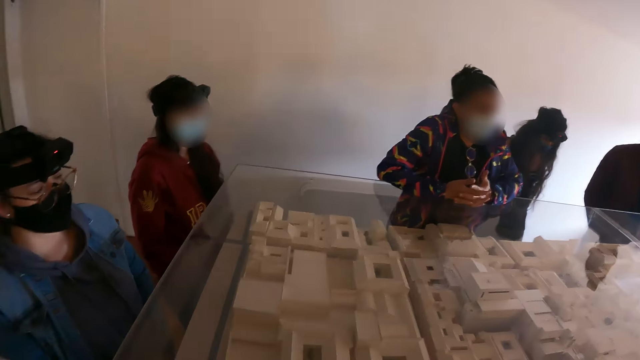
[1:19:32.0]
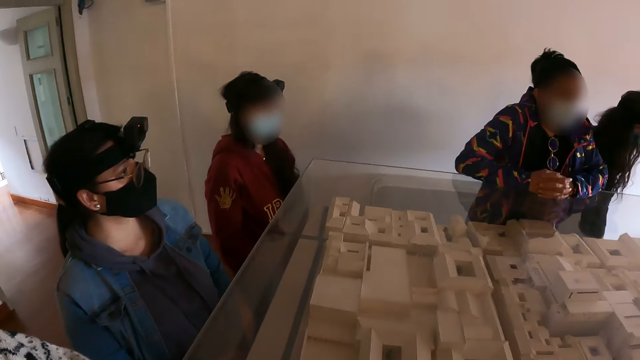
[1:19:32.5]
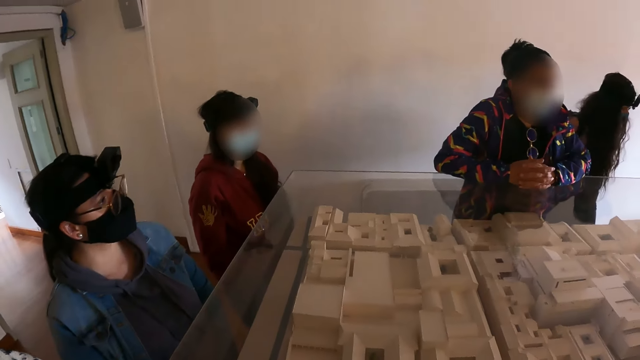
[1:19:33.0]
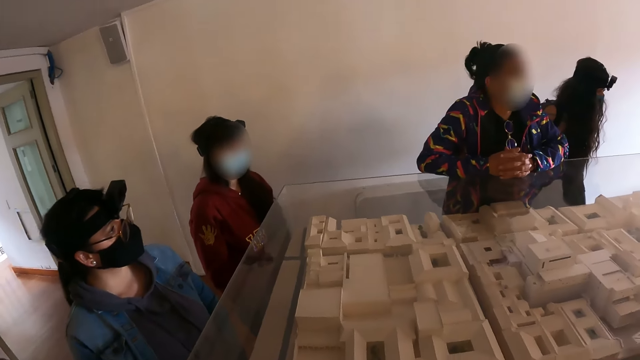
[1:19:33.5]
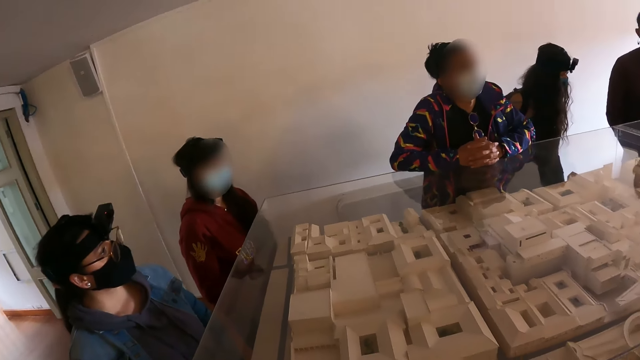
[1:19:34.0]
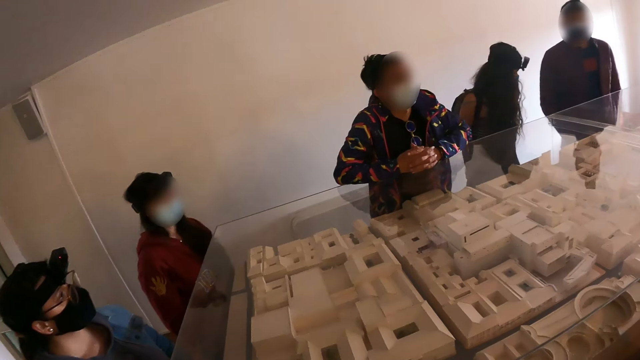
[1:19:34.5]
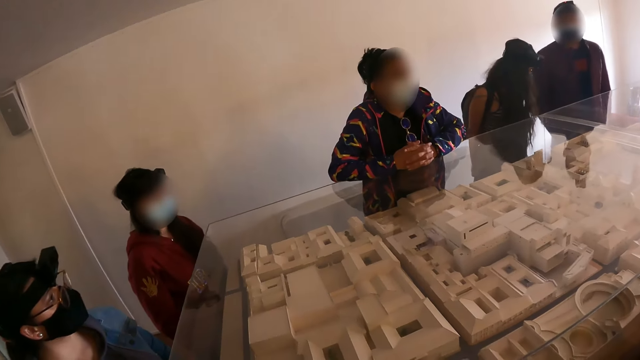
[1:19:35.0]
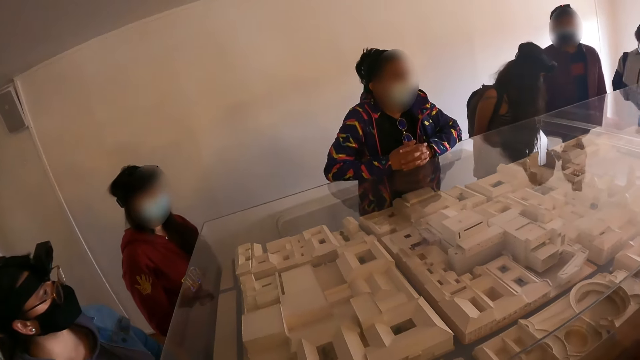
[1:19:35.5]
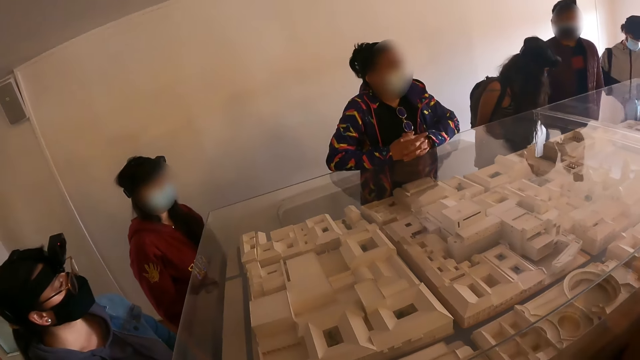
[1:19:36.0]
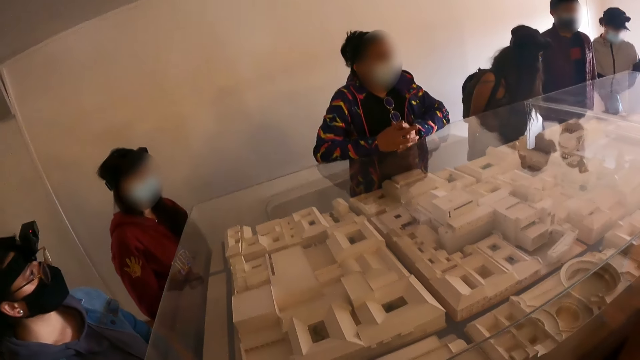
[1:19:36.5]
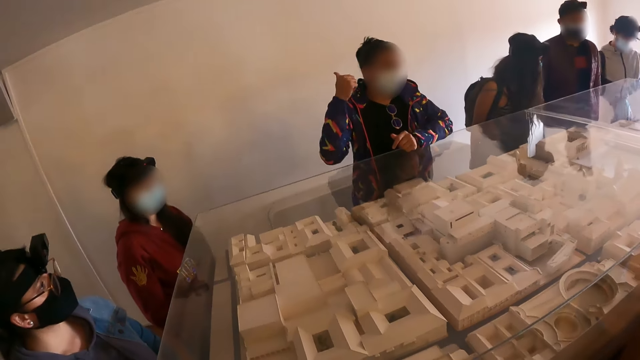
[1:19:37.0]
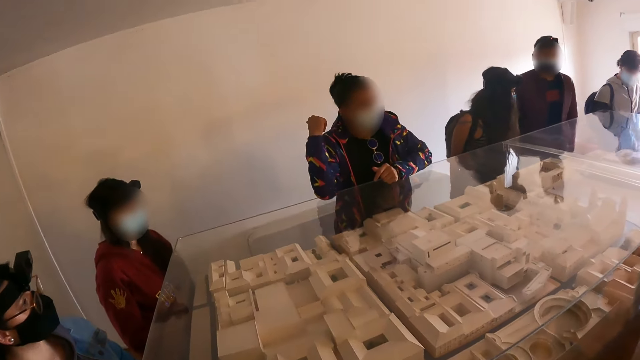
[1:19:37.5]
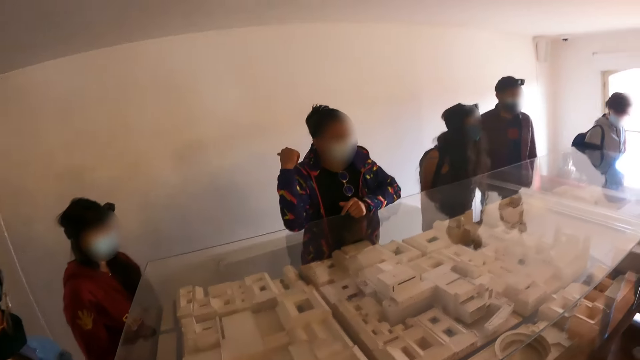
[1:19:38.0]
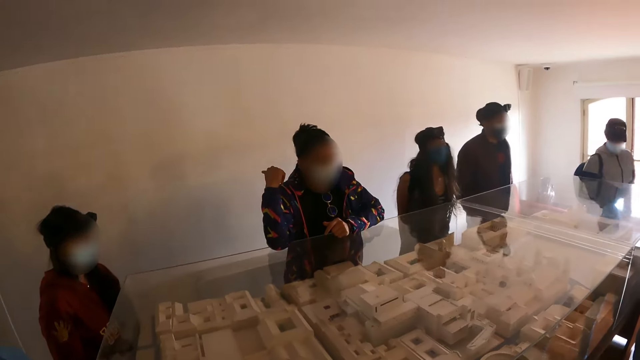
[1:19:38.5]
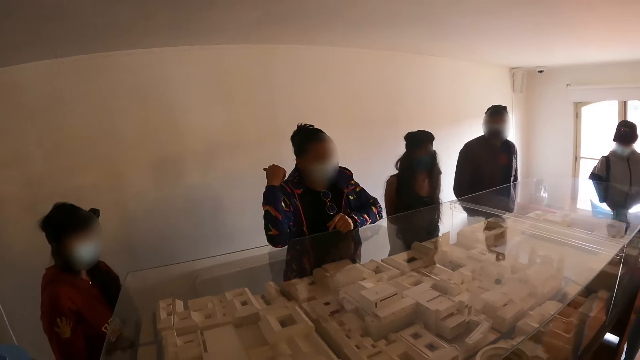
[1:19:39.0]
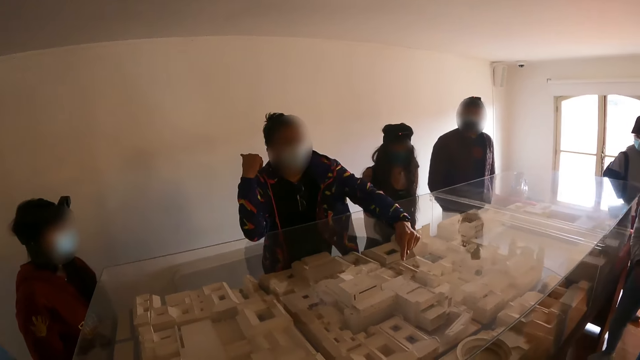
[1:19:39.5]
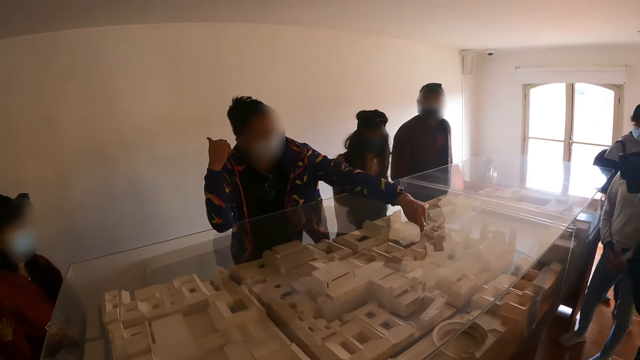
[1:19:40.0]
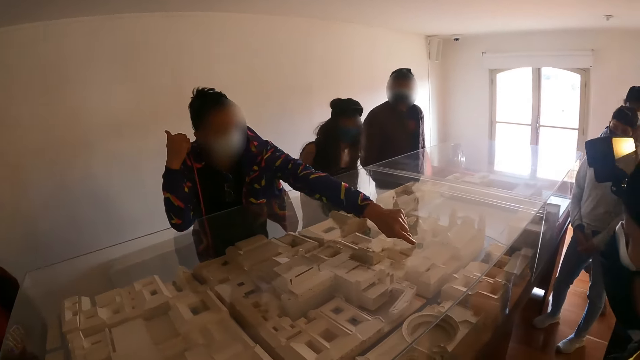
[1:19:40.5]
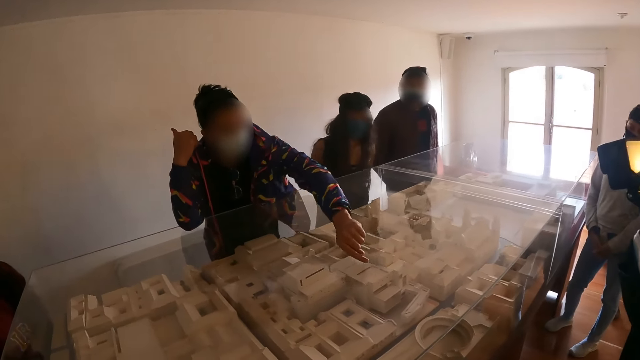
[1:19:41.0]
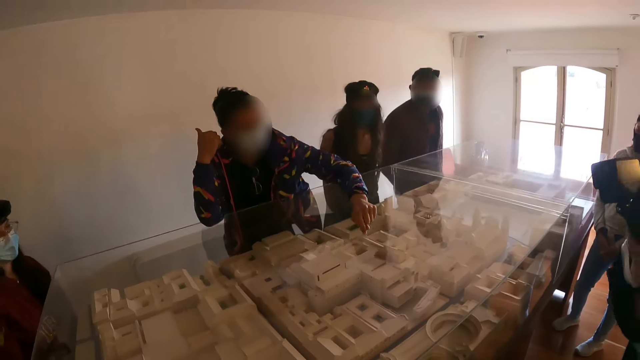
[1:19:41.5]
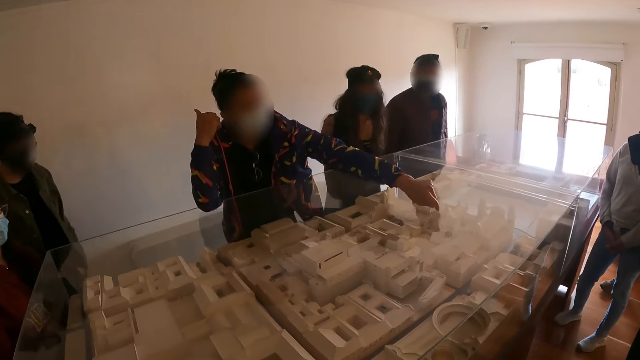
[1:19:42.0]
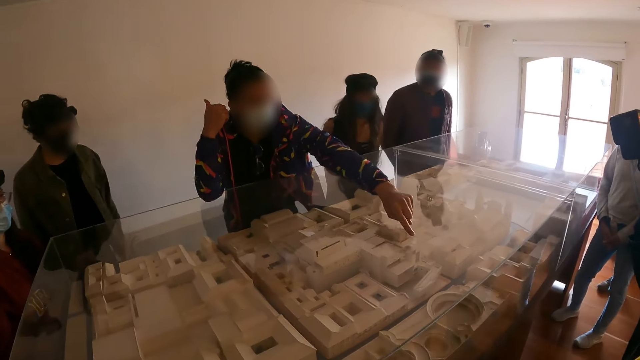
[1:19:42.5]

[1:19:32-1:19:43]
A woman does a hand gesture. The camera wearer looks at the structural house plan. The woman does a hand gesture and raises the hand. The woman points on the house plan.

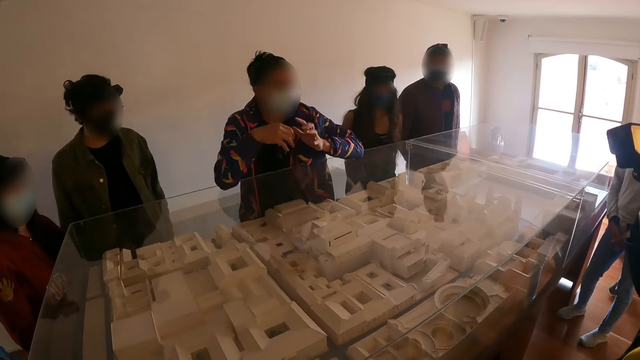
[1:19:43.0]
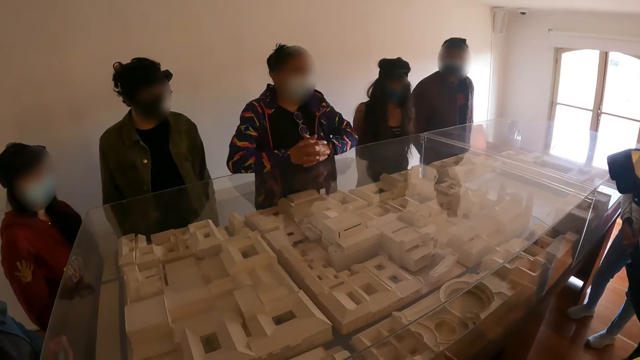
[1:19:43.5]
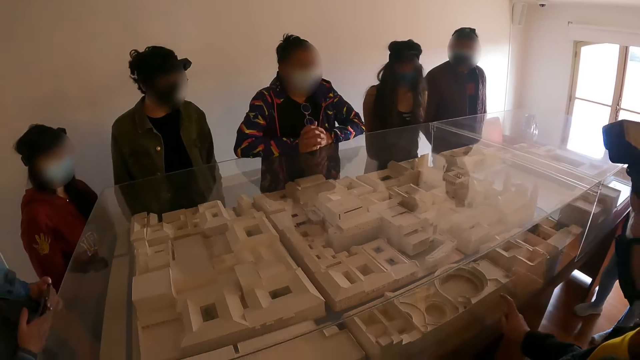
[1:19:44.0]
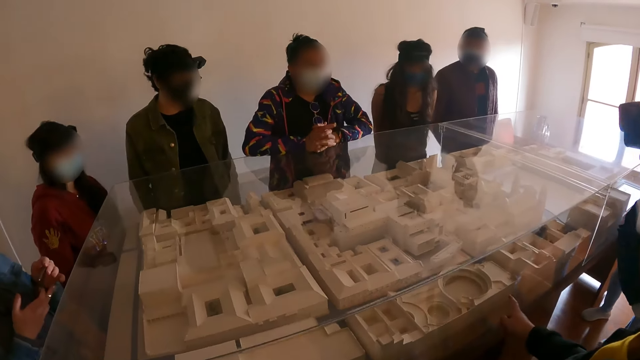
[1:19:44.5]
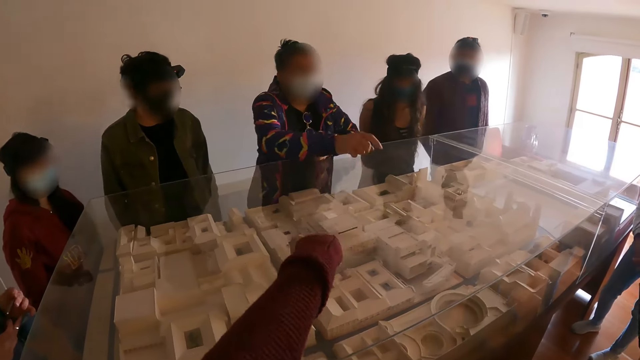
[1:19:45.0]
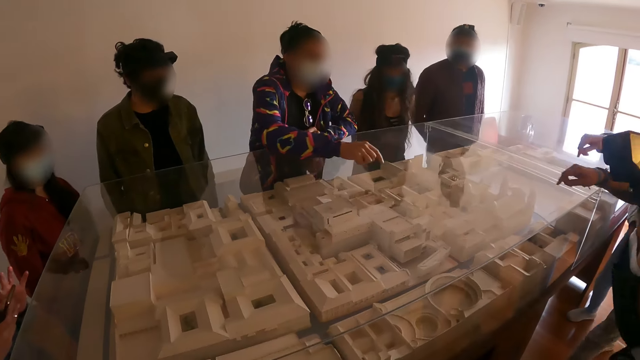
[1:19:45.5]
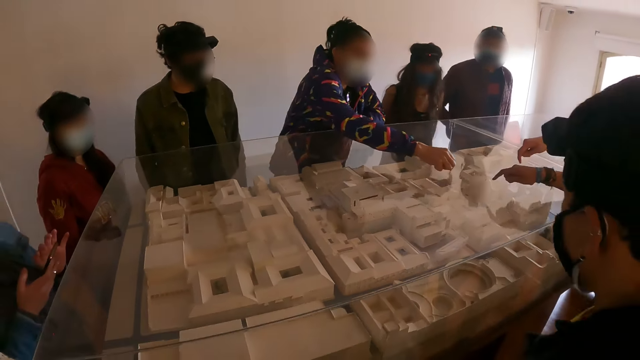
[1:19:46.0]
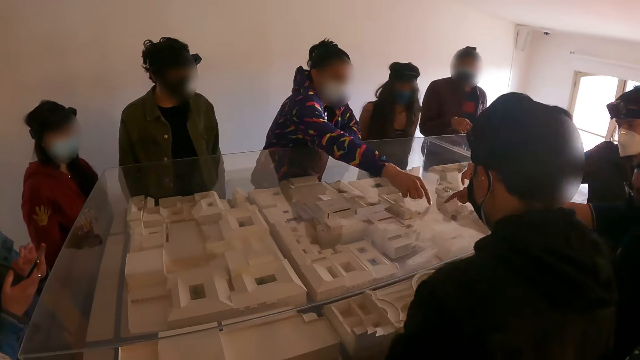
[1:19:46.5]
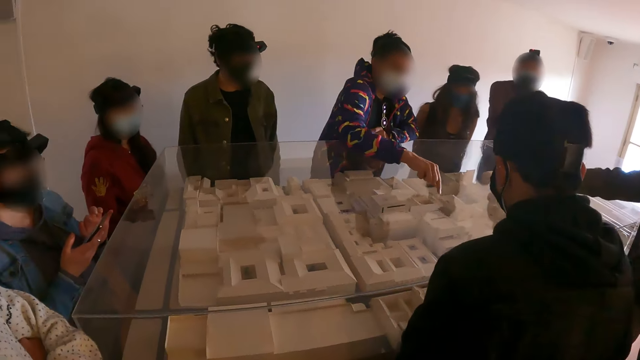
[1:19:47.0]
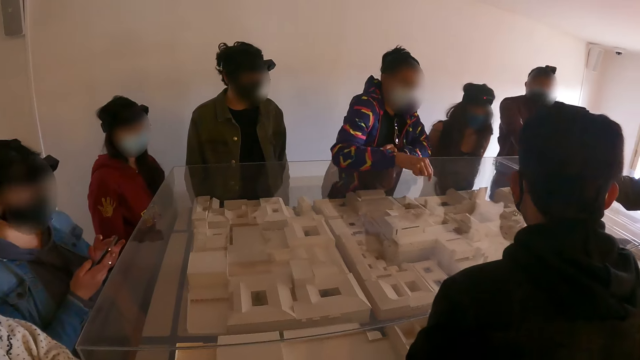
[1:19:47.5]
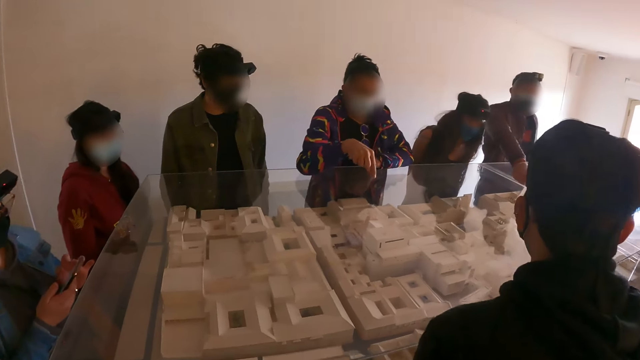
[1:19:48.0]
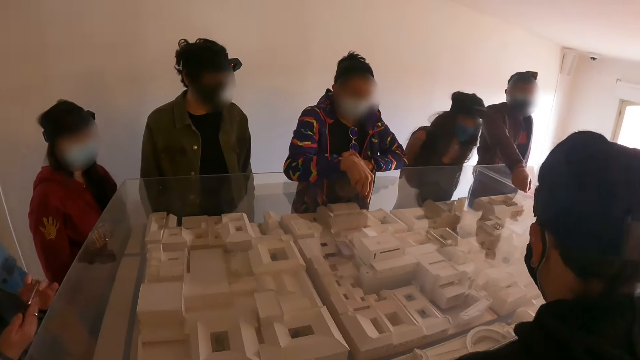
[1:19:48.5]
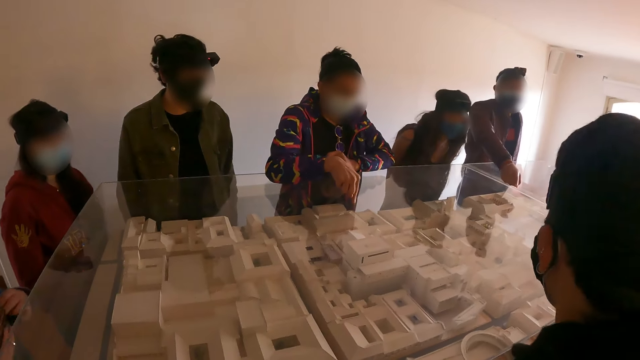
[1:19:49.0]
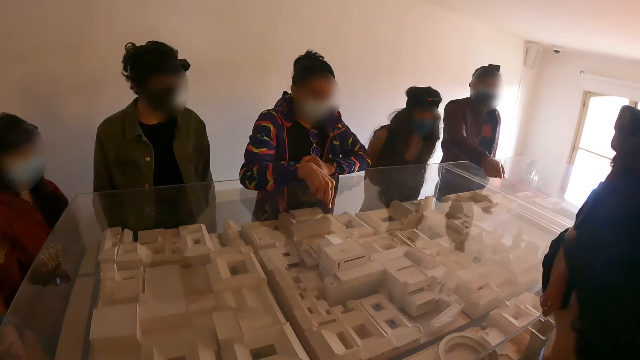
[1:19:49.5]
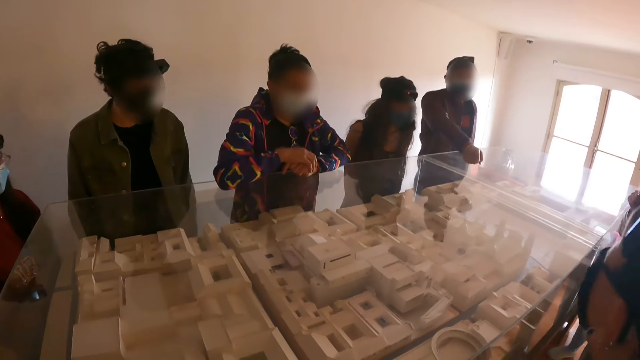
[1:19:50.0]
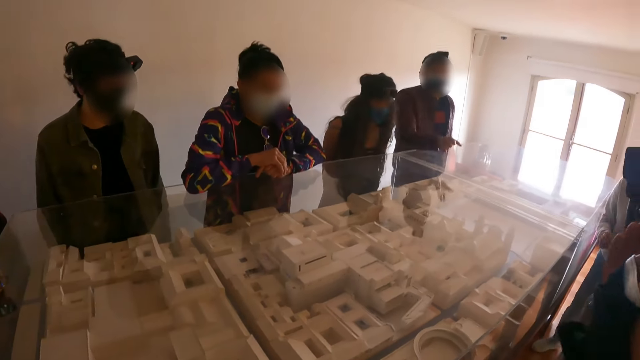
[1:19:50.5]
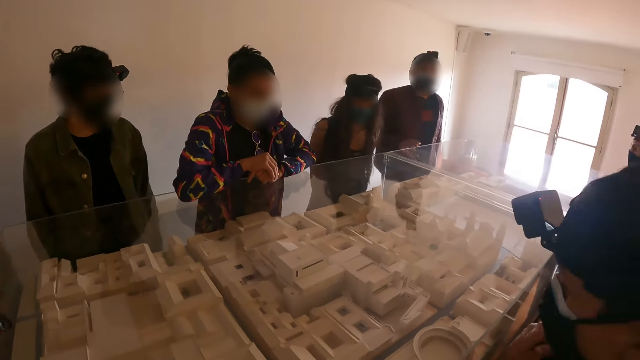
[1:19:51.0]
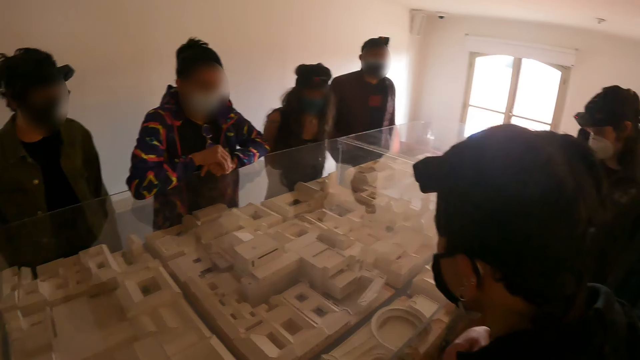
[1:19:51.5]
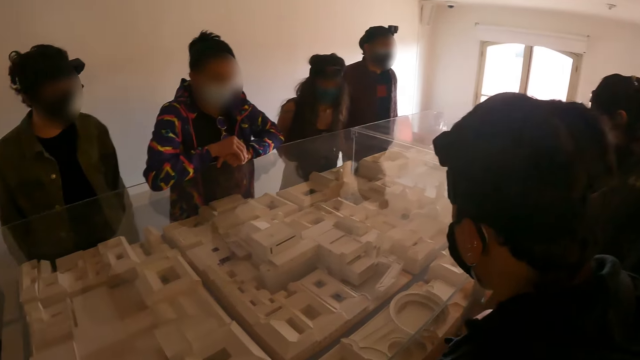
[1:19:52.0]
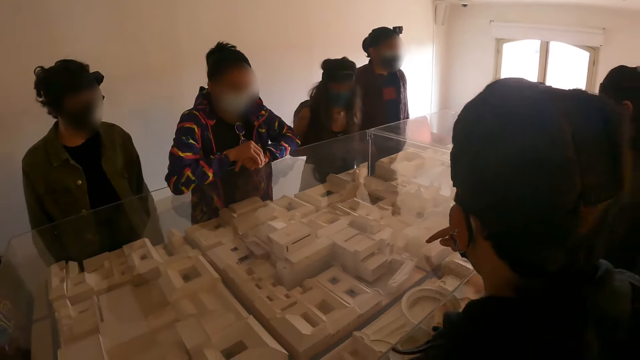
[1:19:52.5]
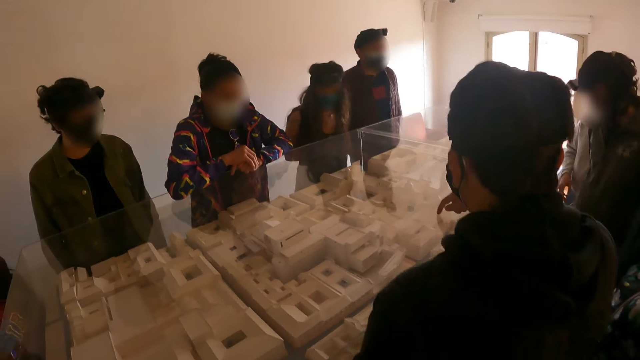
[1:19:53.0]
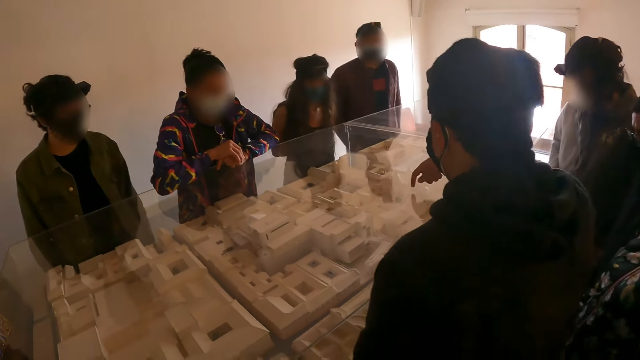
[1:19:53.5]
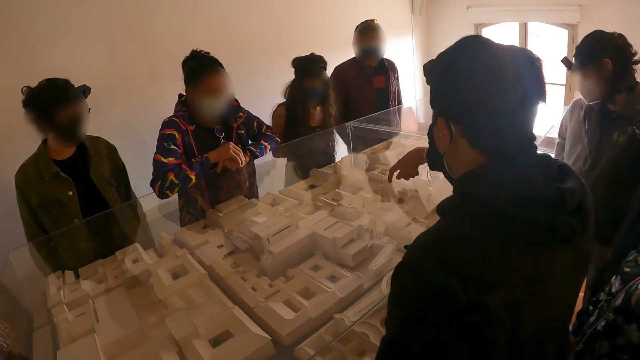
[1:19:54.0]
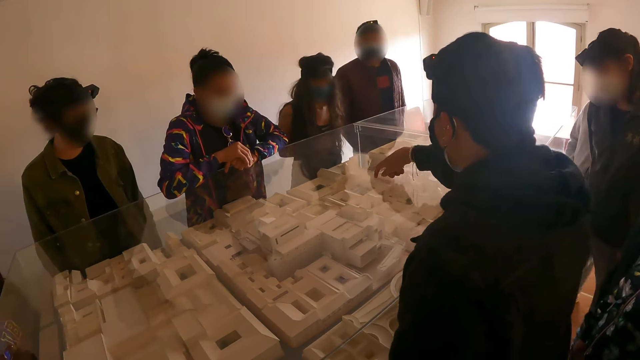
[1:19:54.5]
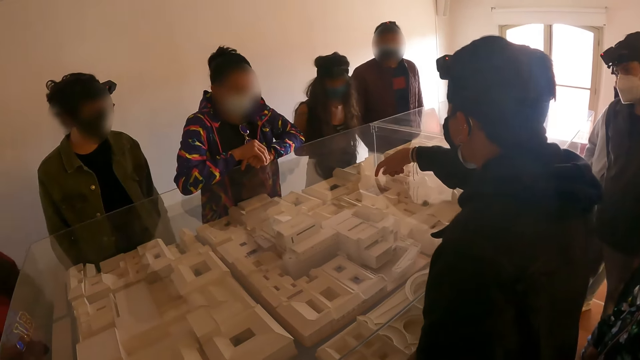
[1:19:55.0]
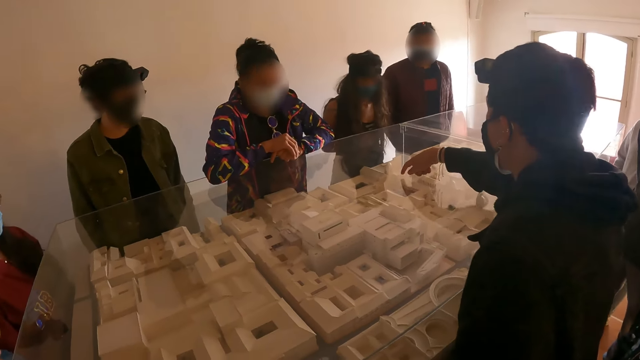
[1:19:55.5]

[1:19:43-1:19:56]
The camera wearer points on the house plan. They do a hand gesture. A woman points on the house plan and does a hand gesture. The camera wearer looks at the structural house plan. They look around. A man does a hand gesture.
